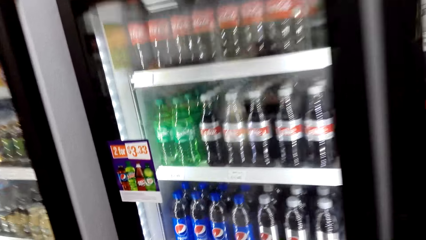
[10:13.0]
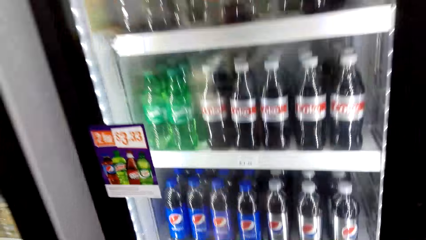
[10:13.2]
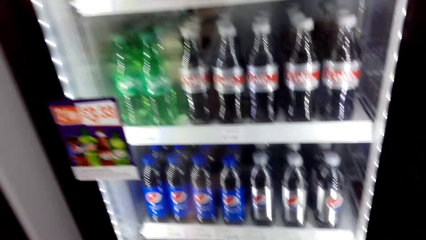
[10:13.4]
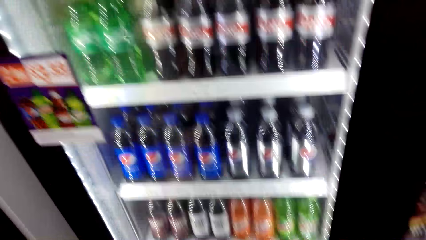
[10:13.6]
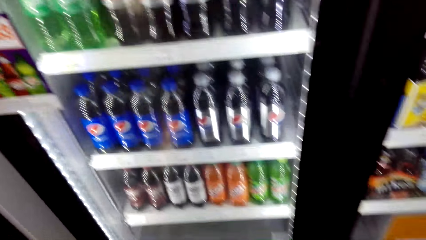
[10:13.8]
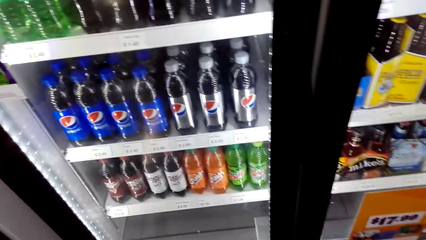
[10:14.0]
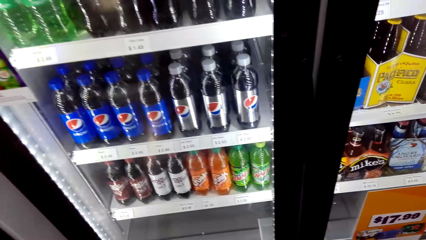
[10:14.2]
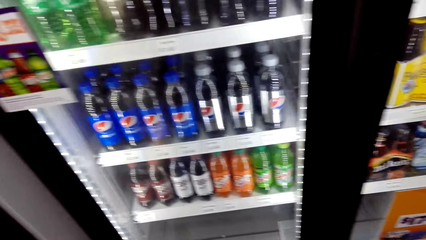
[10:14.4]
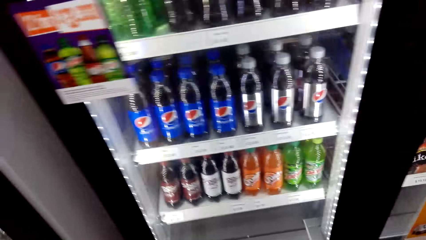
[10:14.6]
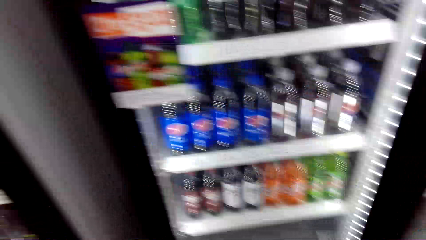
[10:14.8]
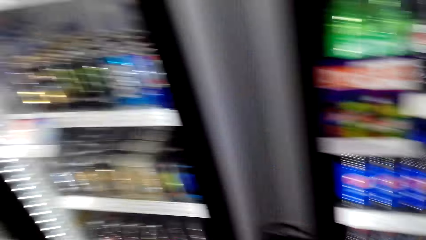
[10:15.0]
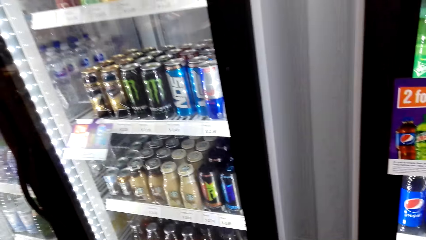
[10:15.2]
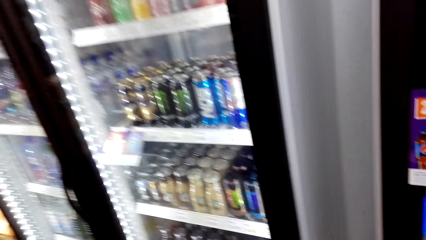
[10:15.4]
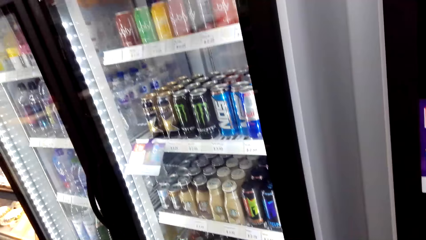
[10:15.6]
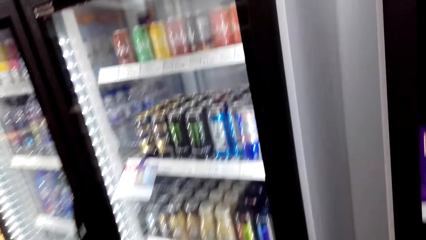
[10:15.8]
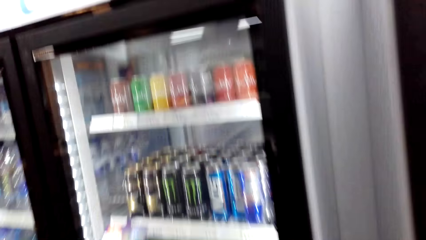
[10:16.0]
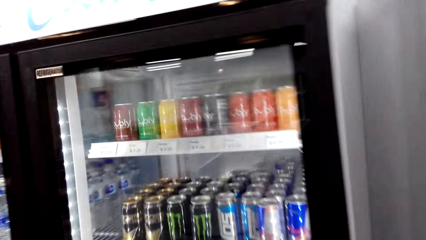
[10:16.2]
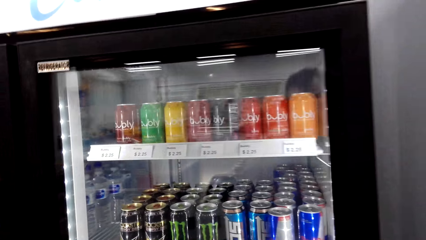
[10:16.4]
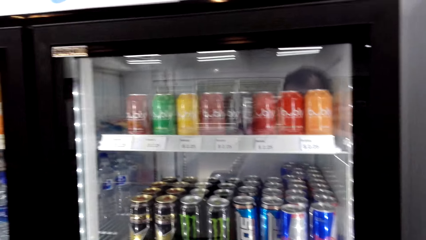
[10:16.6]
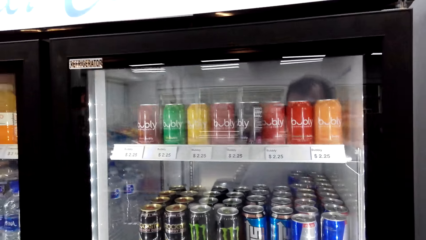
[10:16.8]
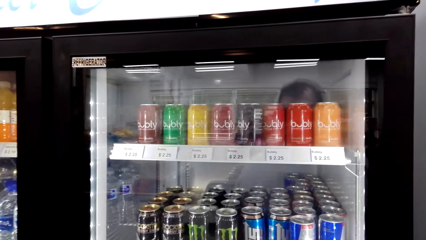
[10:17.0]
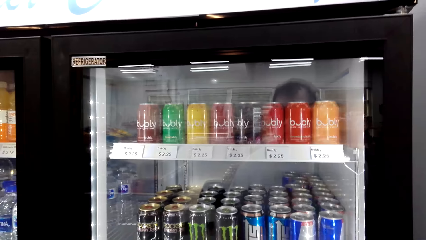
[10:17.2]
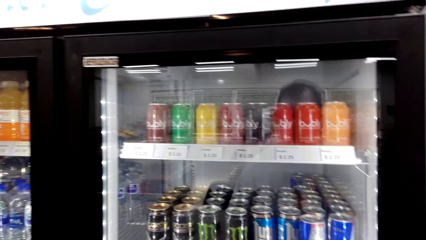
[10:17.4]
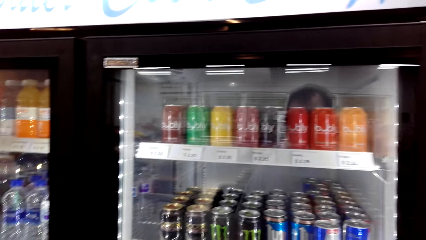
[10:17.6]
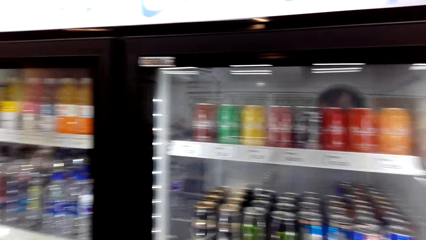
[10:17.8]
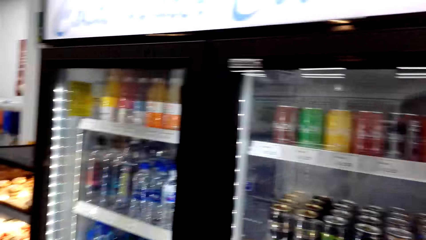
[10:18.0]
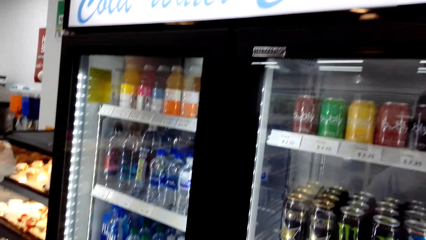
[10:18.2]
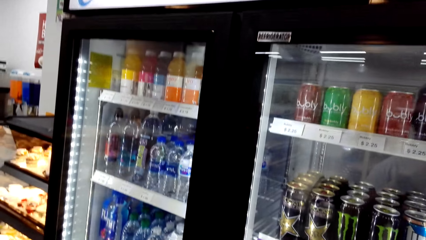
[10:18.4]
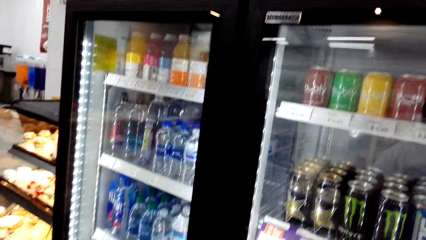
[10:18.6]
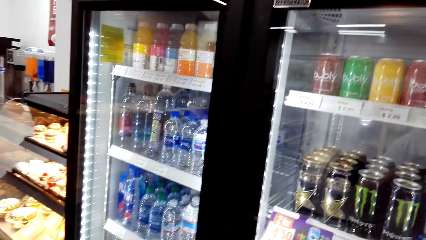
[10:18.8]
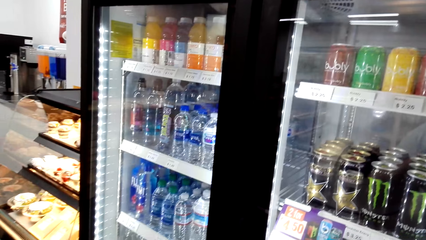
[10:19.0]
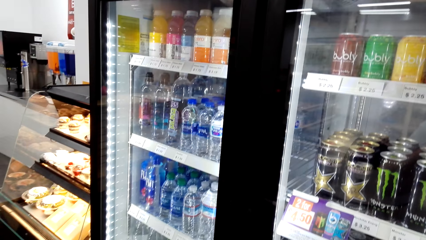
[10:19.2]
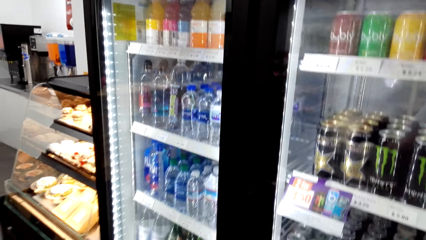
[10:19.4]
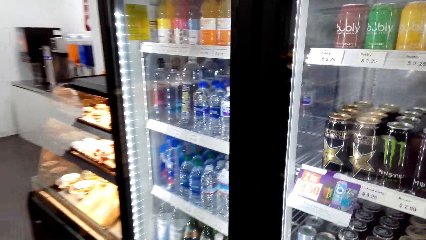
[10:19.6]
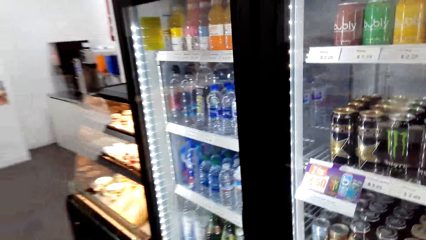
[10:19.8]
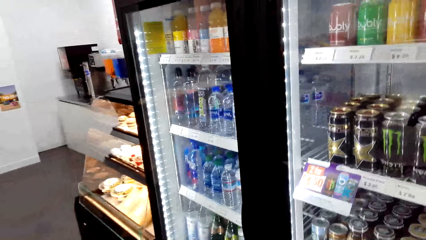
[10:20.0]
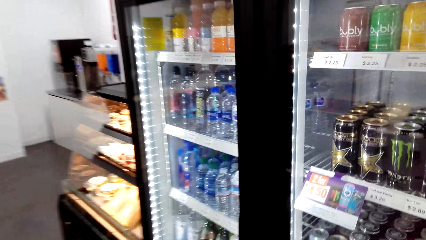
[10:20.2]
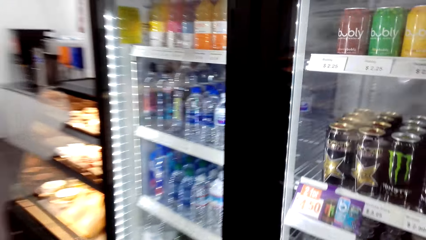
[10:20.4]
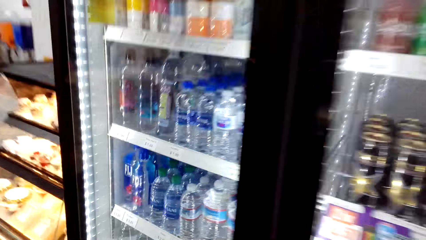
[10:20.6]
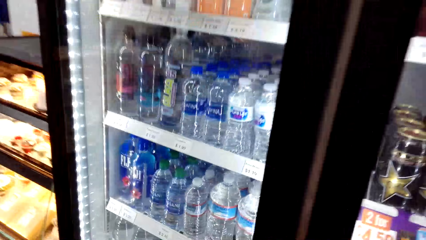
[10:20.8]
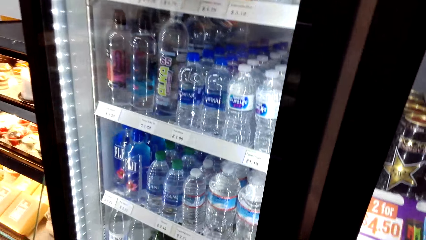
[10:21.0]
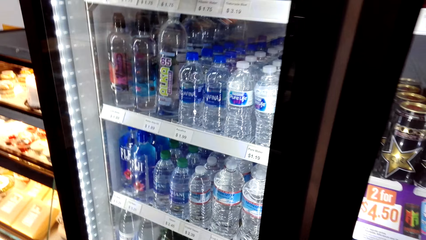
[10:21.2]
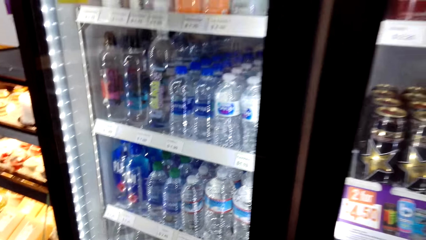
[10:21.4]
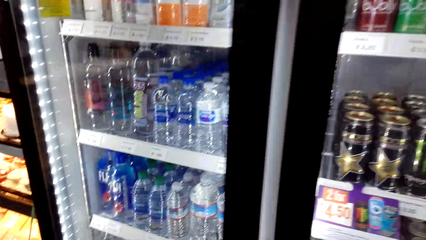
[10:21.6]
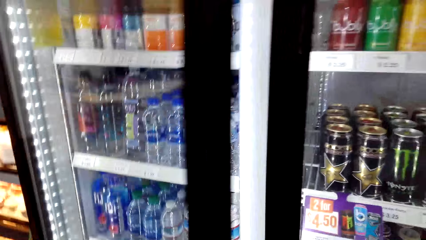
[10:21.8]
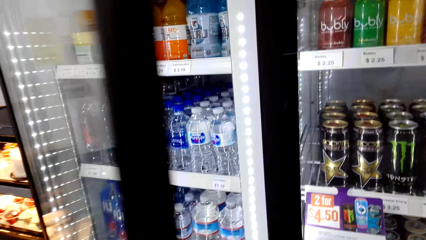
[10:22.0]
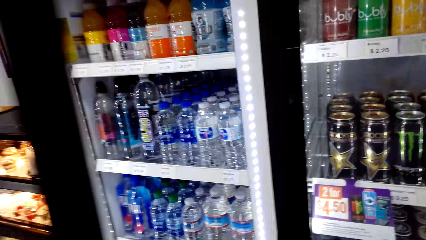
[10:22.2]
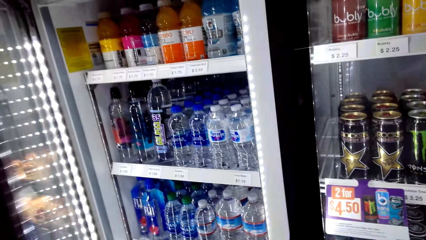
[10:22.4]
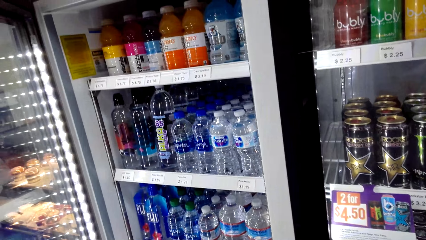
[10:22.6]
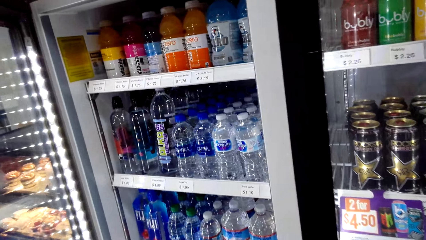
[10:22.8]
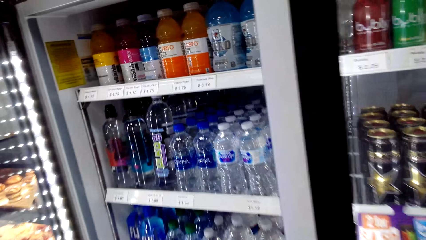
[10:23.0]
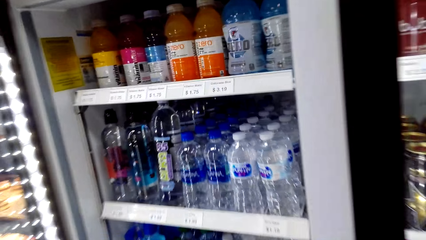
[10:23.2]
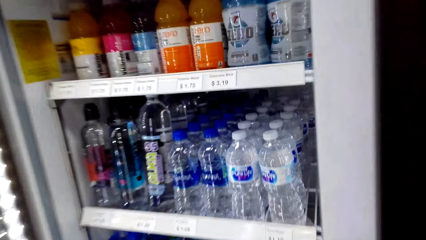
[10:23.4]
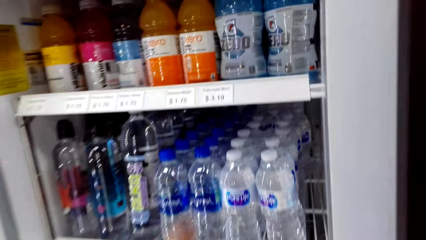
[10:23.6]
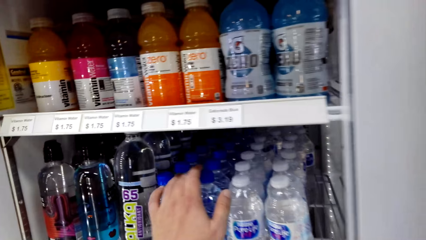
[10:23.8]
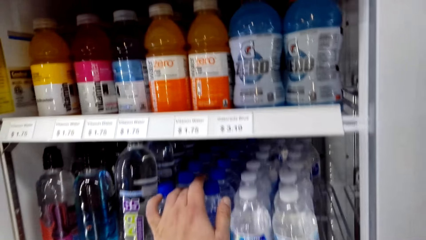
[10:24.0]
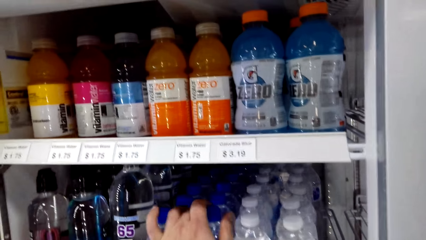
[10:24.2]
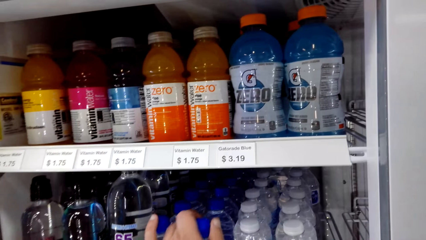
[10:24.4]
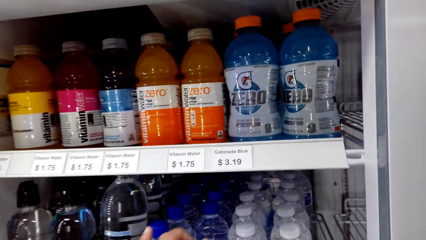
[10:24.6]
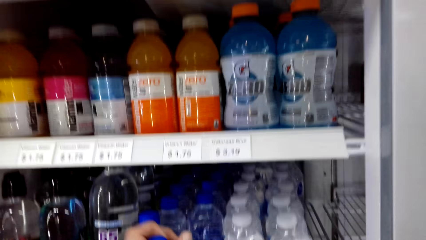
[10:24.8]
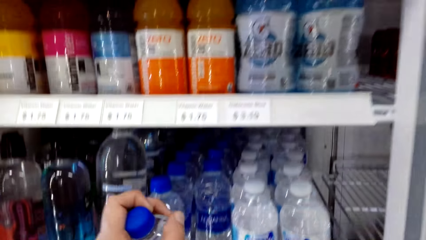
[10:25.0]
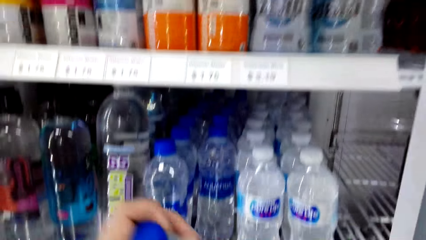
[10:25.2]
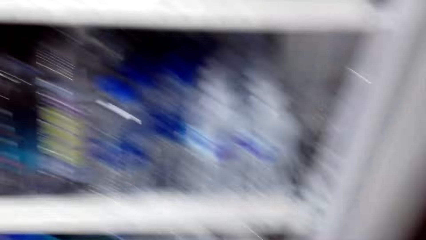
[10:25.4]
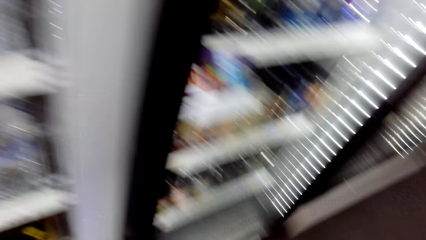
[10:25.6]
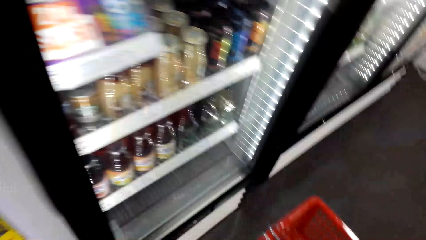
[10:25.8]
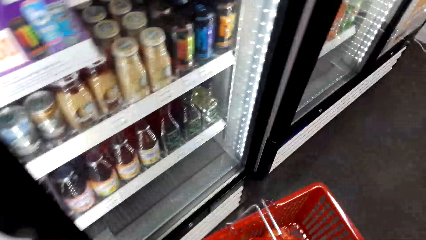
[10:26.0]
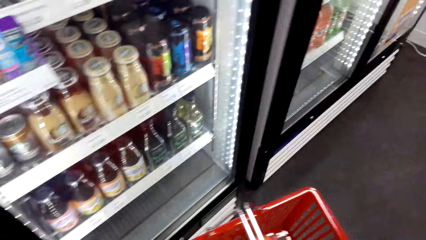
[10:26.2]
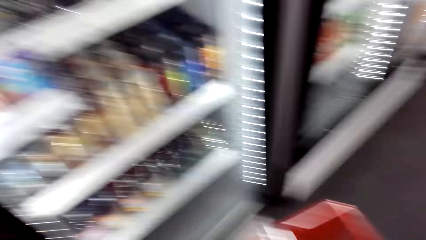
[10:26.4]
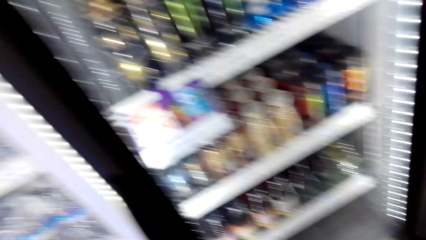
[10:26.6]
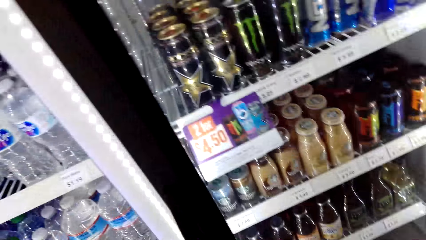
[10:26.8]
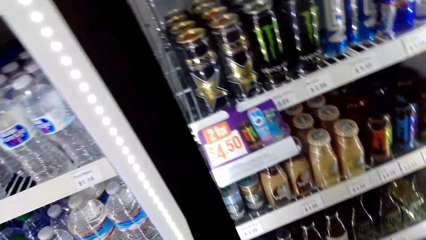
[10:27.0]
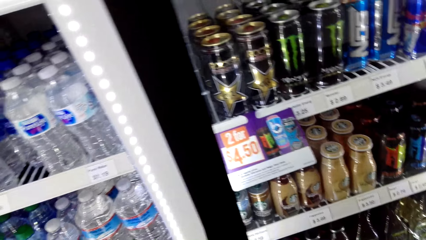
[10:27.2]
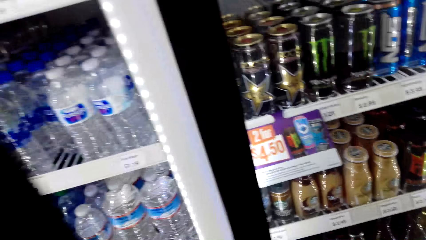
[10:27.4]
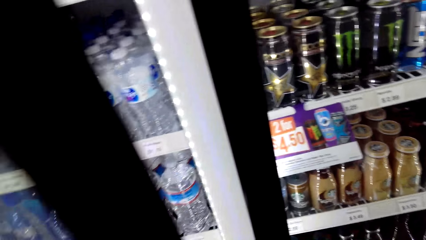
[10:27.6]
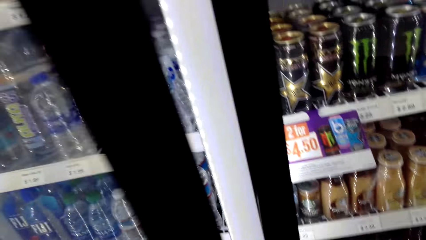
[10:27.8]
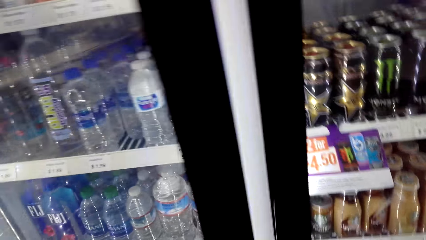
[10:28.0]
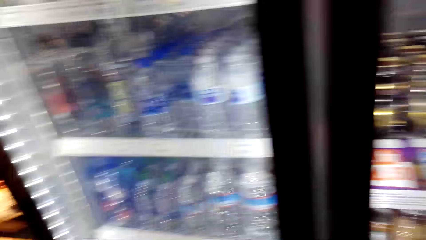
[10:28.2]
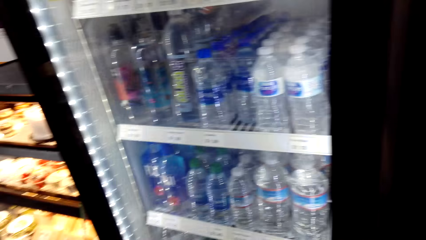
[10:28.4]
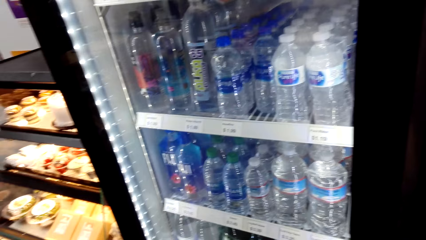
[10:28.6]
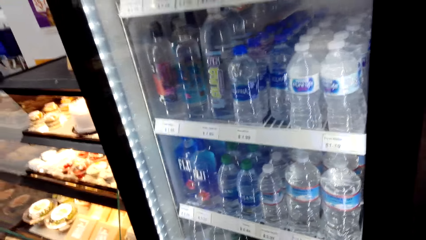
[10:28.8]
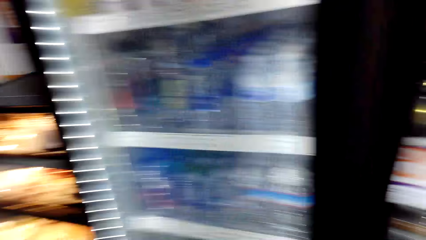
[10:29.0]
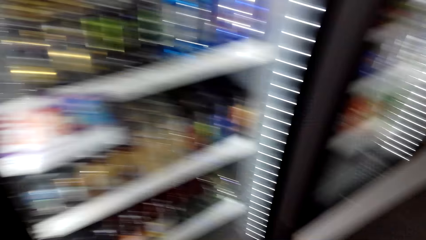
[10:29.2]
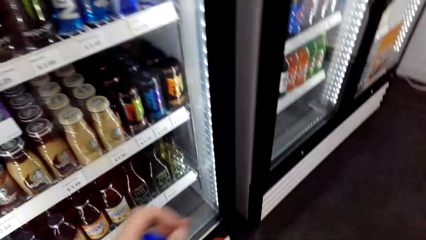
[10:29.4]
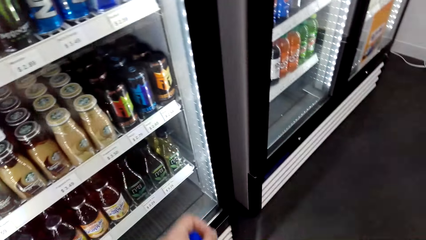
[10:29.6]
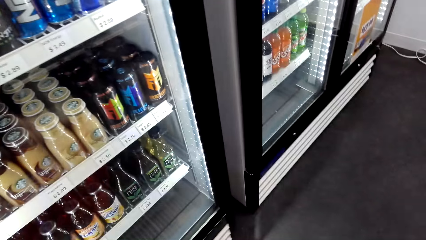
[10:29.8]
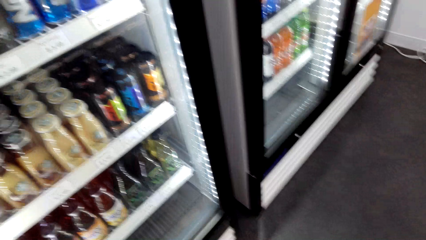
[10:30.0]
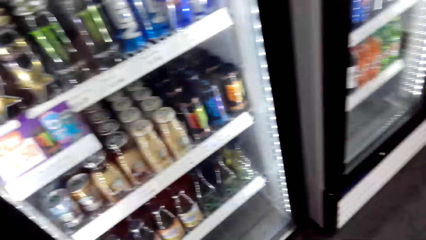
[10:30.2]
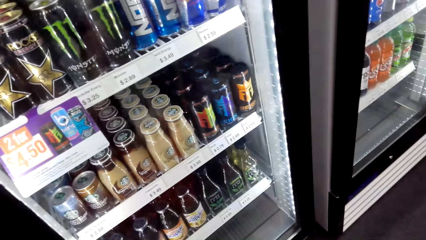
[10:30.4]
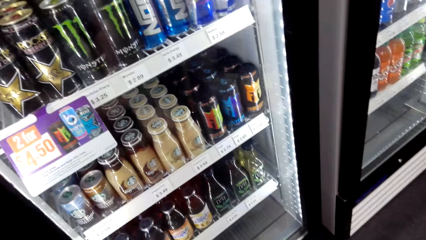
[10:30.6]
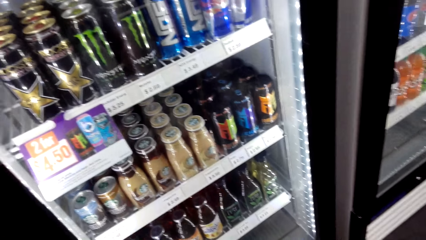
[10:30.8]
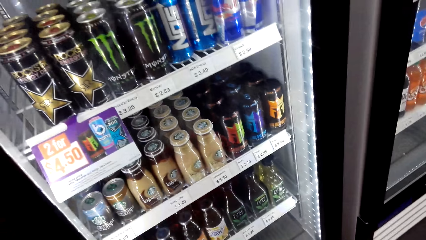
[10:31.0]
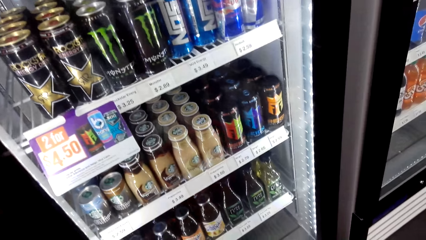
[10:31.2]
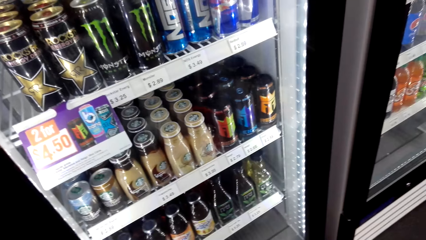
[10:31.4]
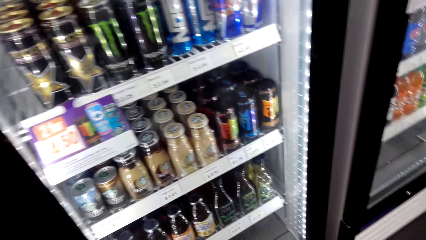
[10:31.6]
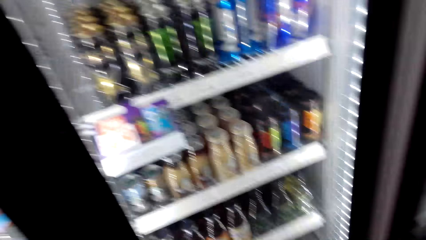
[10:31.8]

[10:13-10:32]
The camera wearer opens the fridge. They pick up a bottle of water. They close the fridge.
